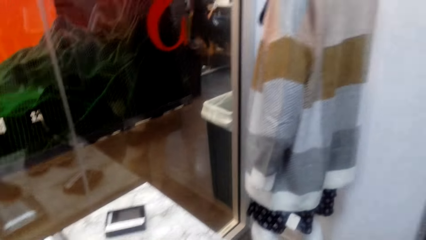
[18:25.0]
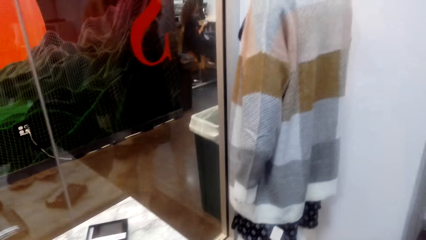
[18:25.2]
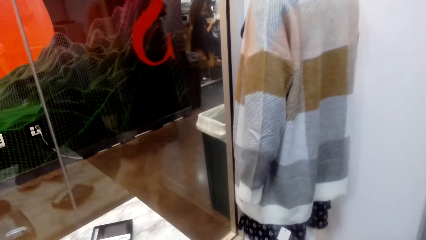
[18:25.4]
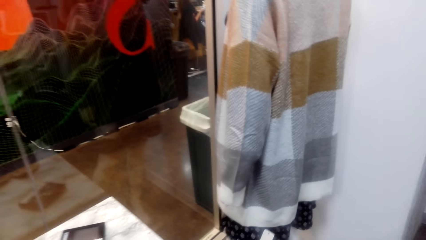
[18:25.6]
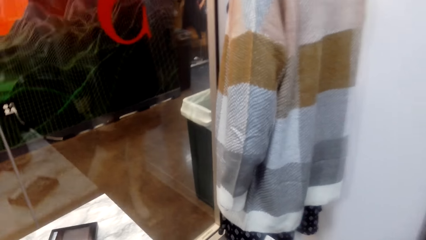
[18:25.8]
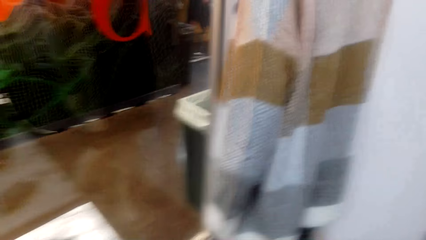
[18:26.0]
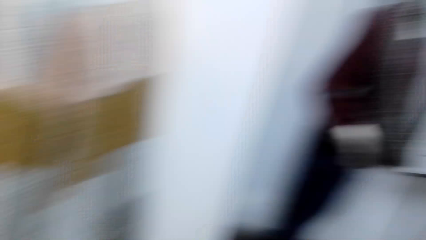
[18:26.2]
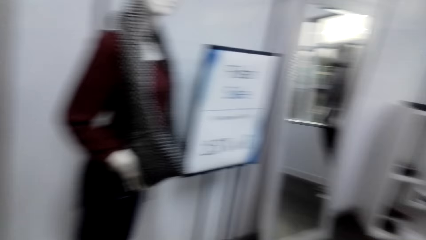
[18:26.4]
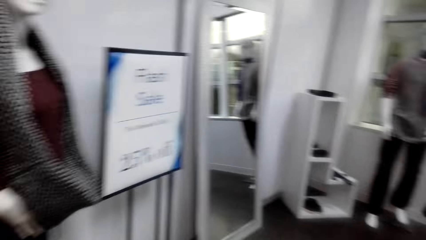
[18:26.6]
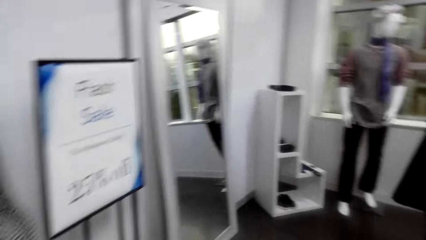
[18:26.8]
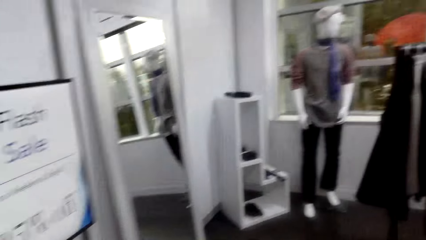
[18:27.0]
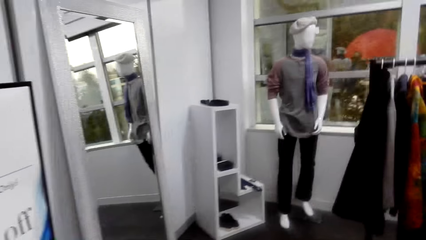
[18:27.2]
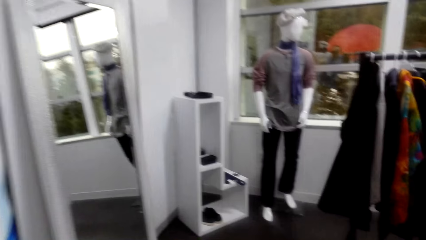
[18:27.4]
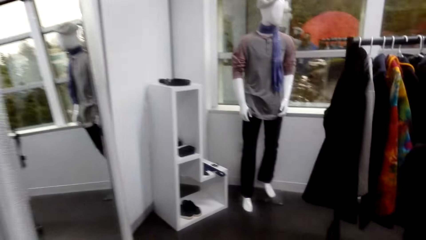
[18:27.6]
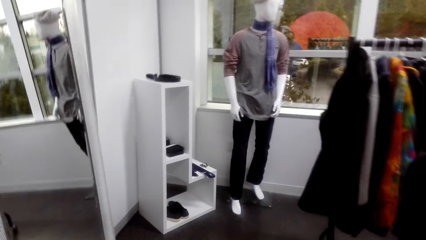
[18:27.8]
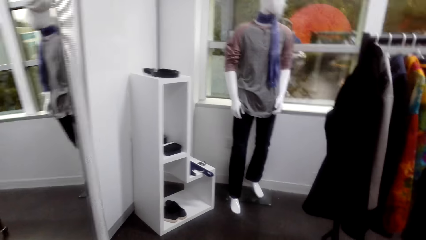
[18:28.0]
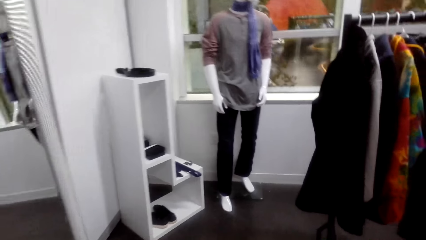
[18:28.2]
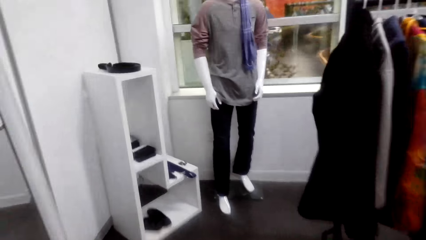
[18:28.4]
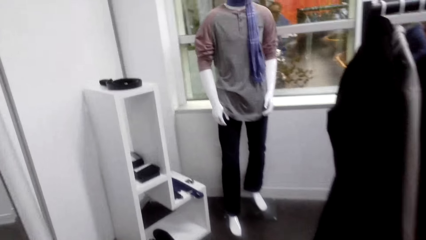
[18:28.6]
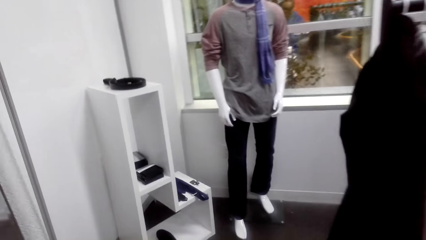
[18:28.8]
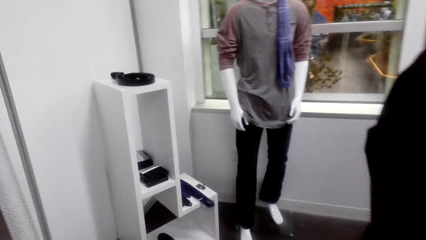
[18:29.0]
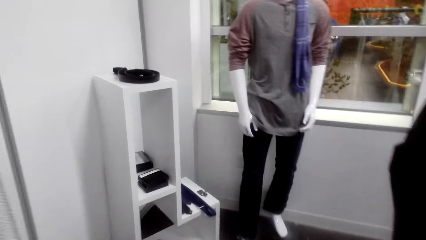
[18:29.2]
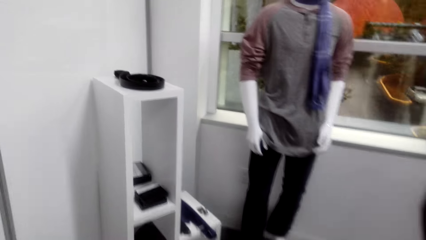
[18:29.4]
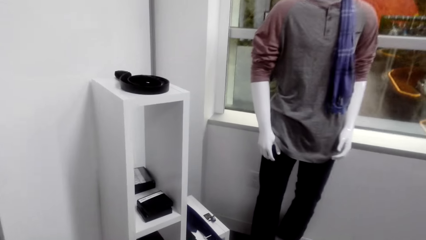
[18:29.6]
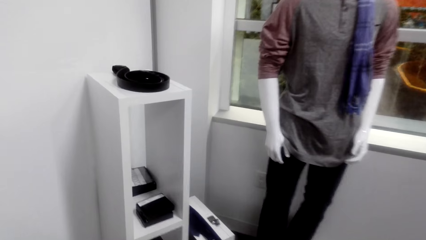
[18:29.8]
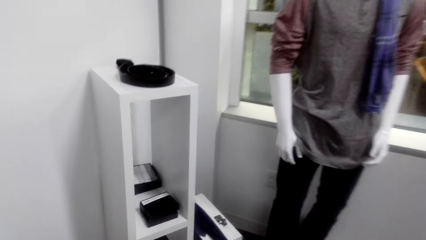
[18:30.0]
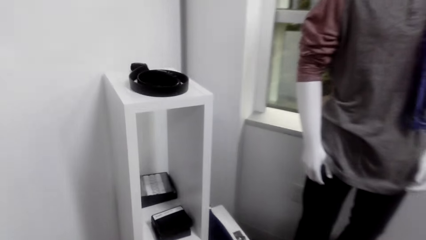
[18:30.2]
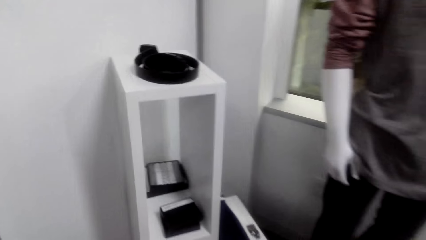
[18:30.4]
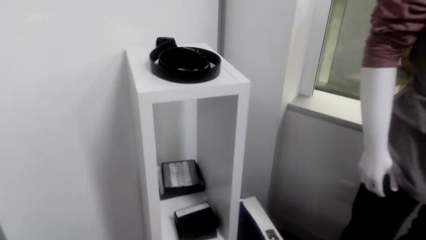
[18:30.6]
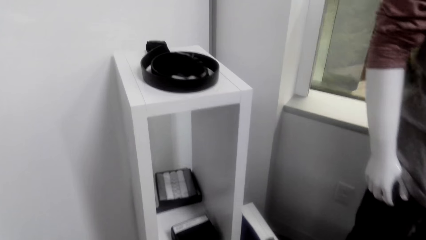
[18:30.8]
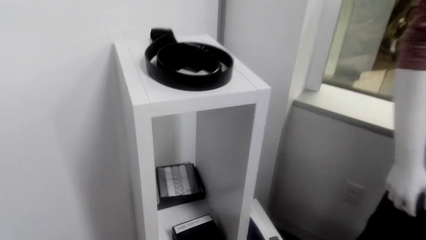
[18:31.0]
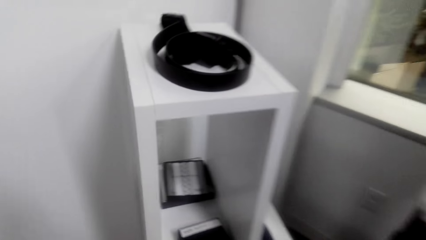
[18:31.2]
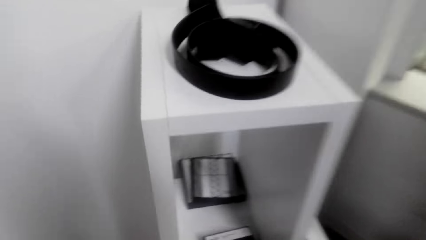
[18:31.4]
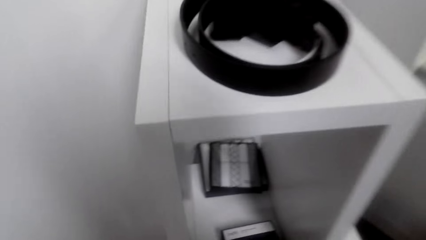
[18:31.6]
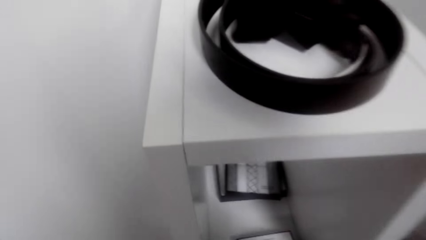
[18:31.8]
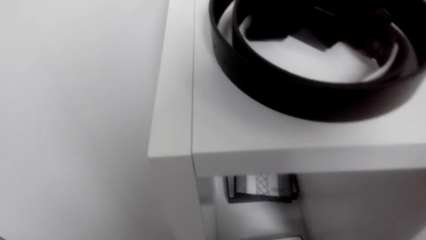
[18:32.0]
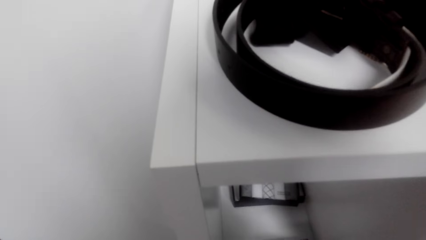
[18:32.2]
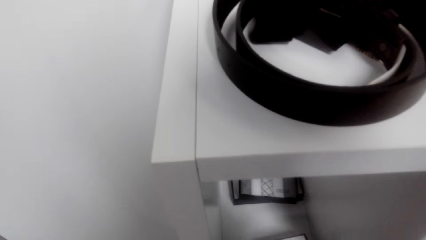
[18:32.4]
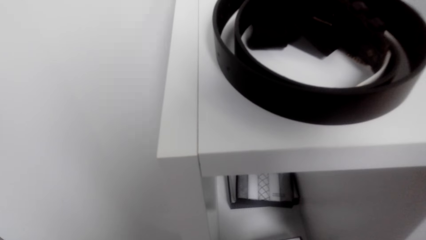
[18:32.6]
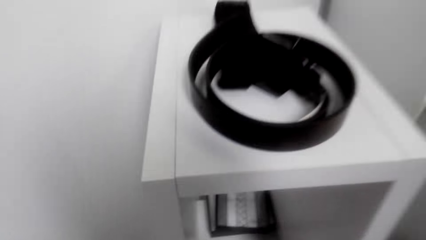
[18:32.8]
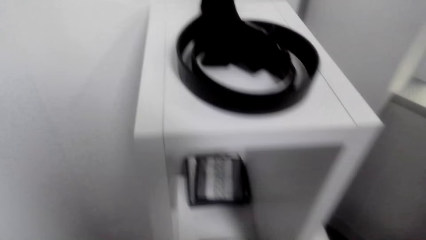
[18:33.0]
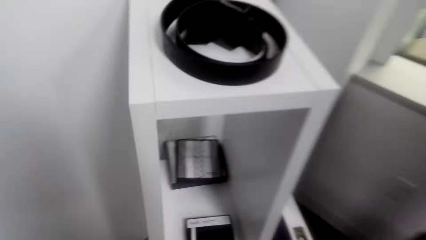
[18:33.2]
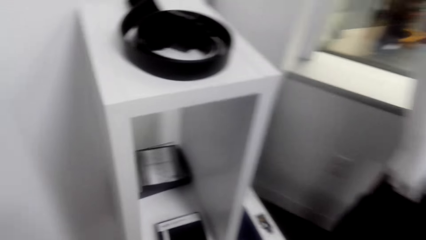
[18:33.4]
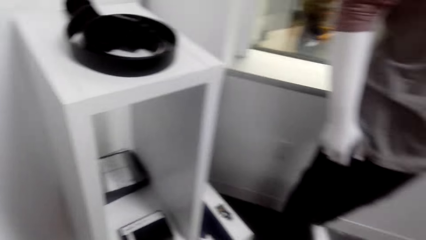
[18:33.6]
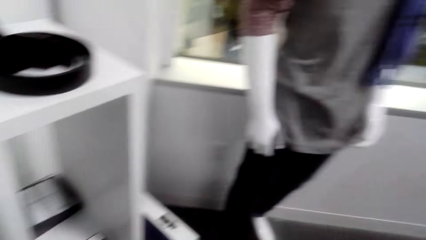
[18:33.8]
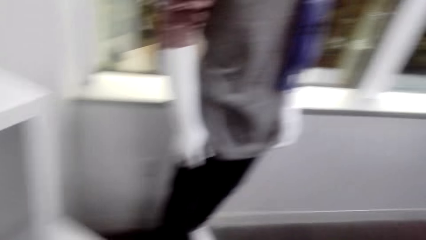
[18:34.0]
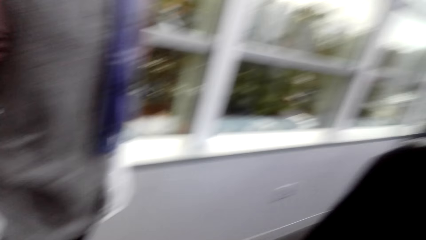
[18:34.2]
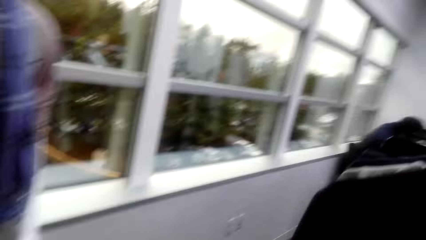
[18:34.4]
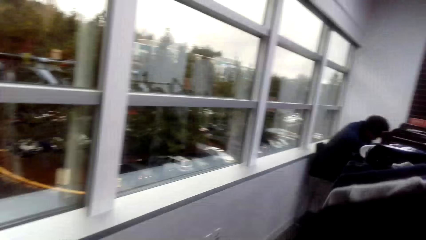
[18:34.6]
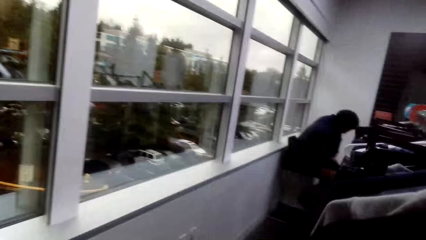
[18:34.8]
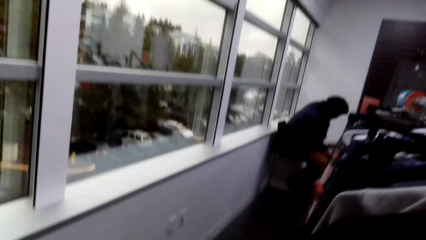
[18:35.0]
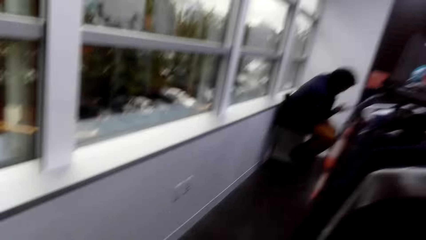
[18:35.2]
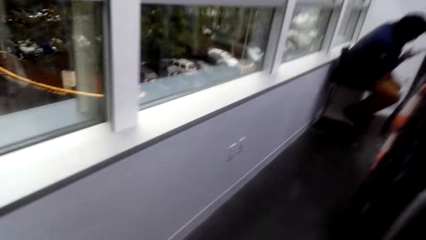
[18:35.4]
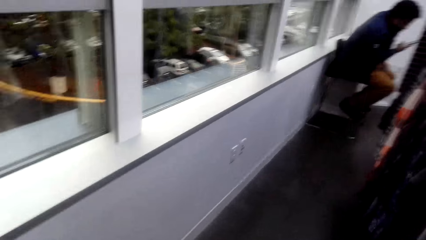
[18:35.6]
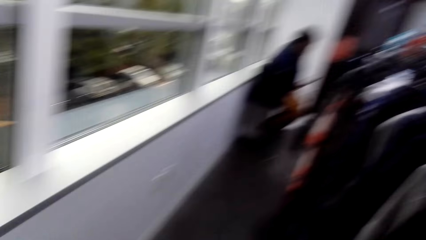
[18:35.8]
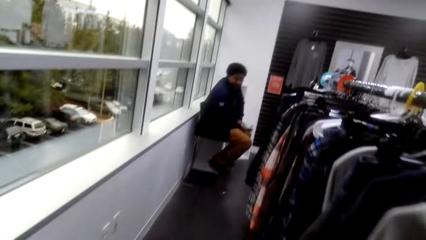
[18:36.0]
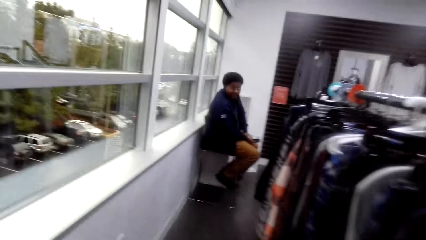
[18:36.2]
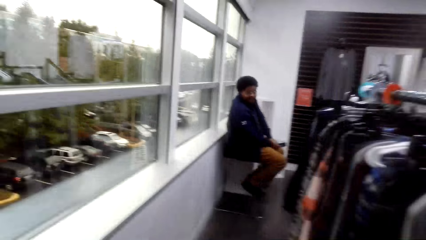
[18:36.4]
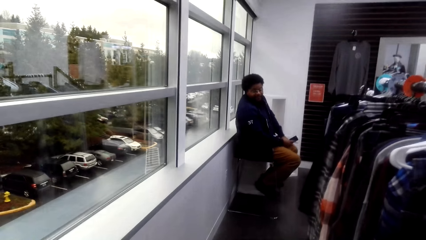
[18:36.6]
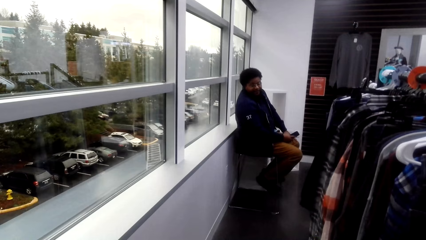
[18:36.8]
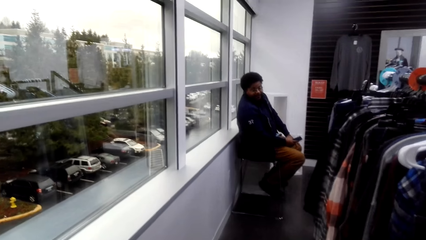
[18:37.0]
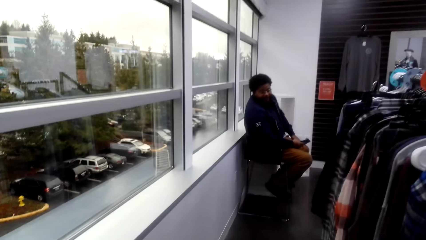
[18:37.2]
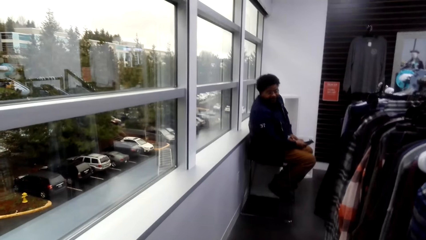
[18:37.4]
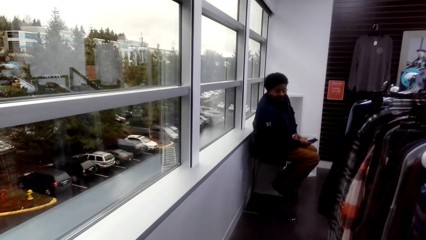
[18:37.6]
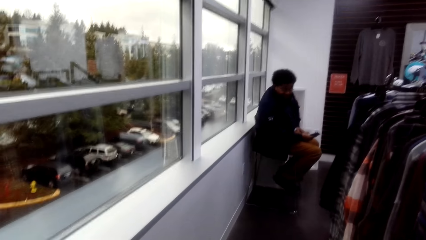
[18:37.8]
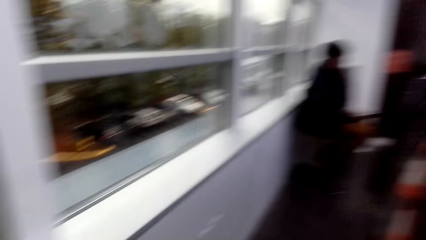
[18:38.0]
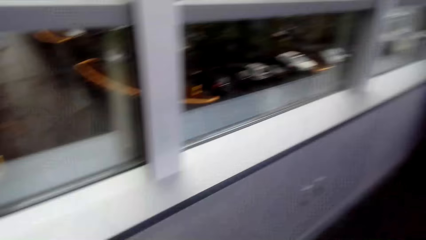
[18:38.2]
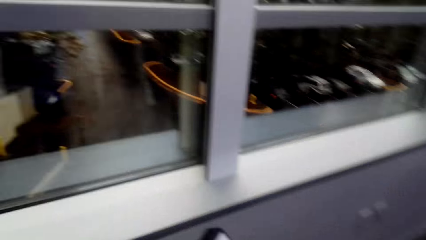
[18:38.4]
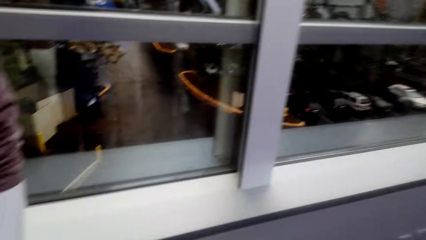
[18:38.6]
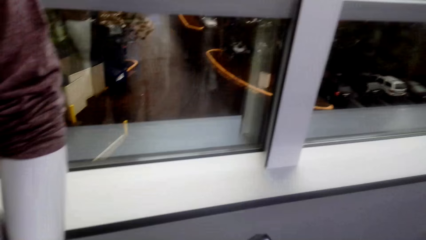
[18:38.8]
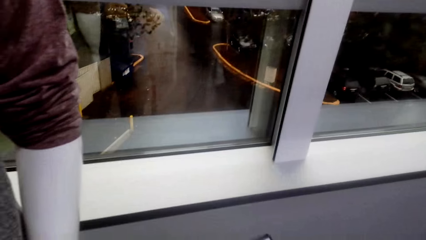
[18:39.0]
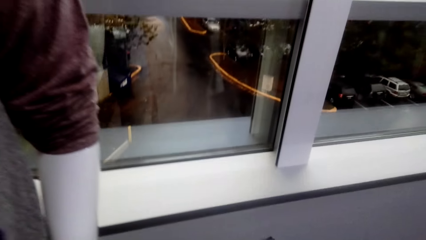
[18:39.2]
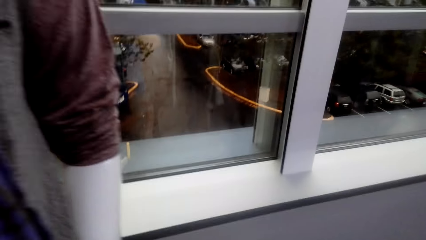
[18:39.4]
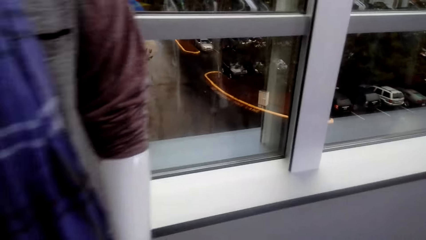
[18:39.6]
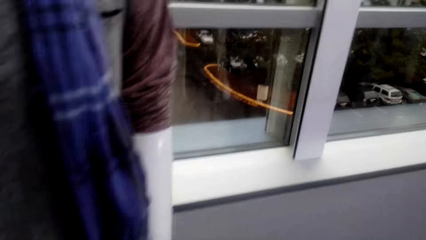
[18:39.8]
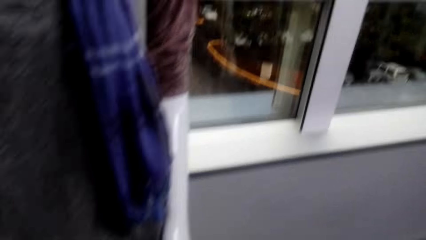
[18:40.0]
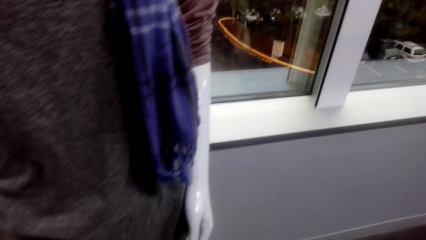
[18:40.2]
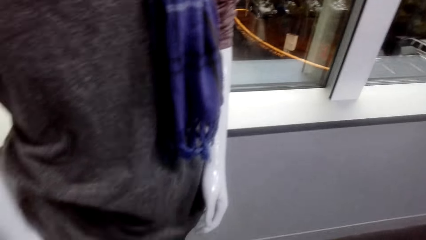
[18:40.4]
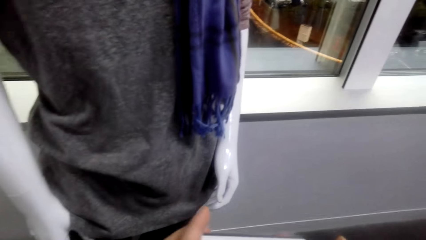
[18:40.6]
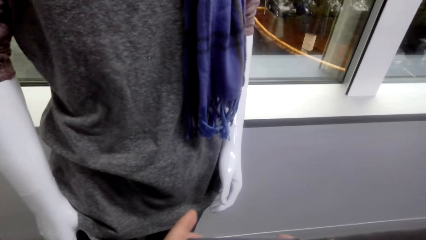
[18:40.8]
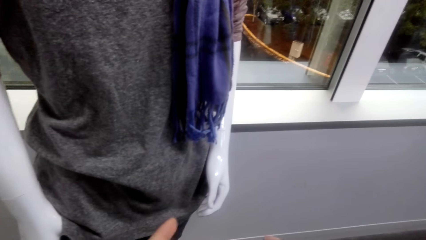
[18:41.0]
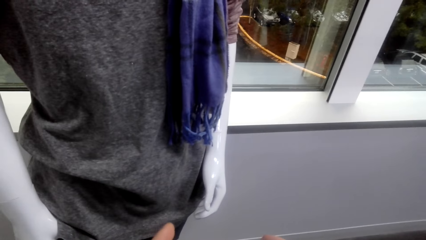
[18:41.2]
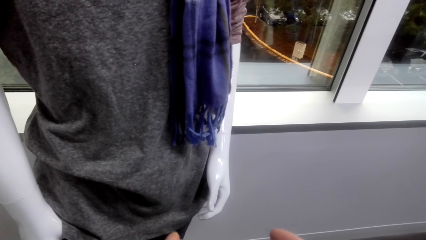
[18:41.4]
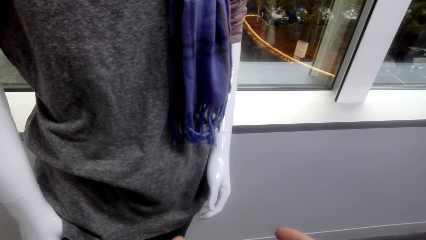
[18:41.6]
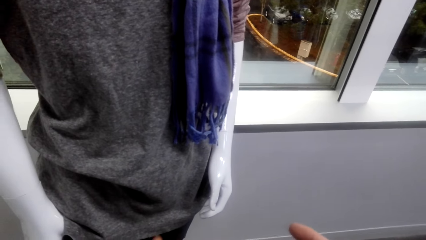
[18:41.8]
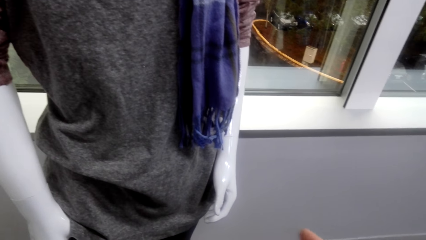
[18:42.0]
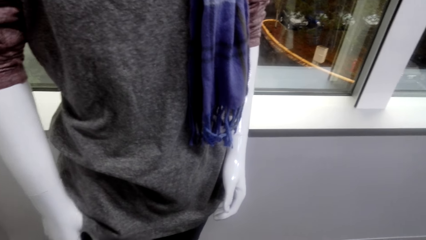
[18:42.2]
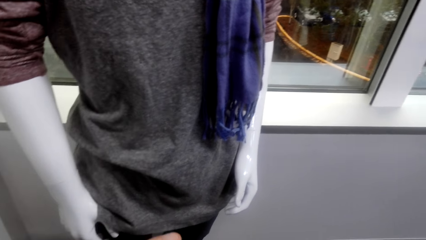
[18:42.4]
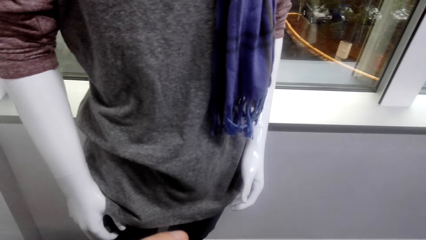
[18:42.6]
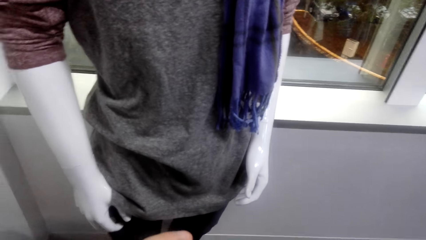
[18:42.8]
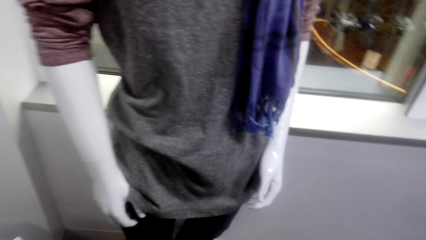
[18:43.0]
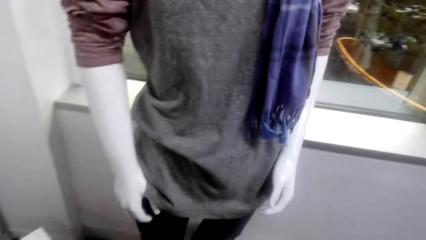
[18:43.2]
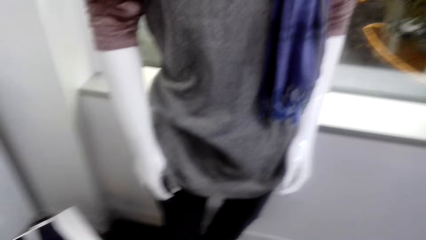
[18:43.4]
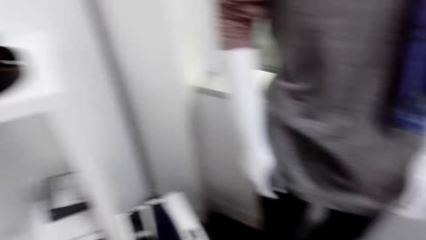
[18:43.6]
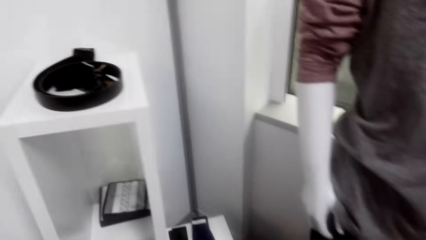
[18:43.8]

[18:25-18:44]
The camera wearer looks around. They walk around. They look around. A man looks at the camera wearer. The camera wearer looks around. They check the cloth on display.
